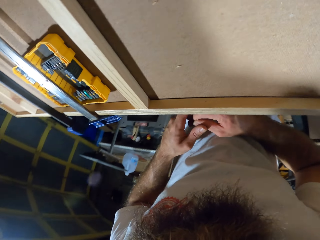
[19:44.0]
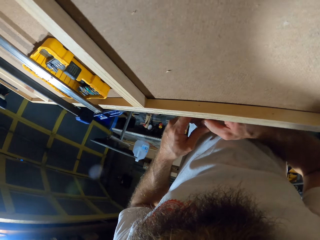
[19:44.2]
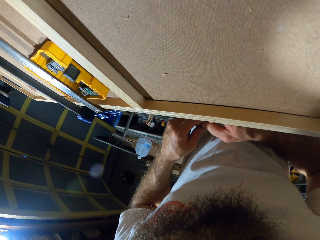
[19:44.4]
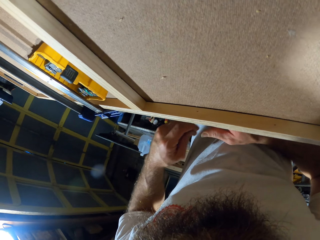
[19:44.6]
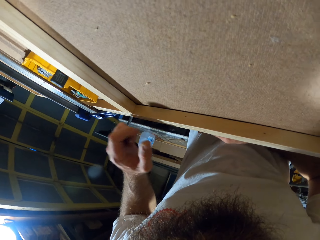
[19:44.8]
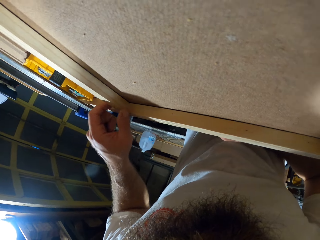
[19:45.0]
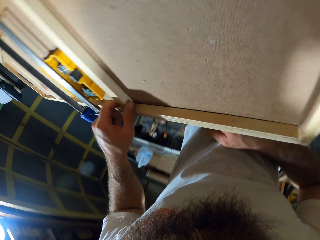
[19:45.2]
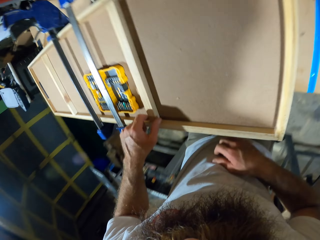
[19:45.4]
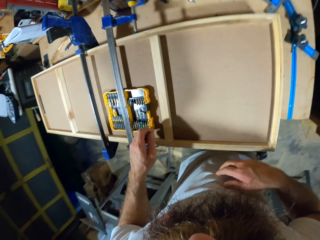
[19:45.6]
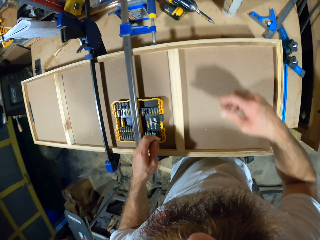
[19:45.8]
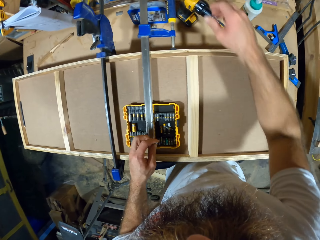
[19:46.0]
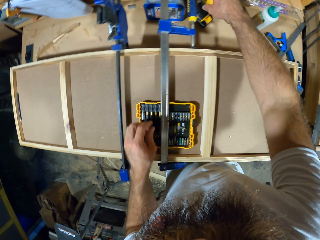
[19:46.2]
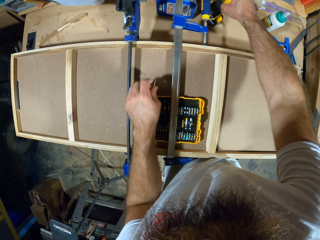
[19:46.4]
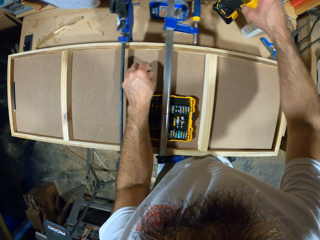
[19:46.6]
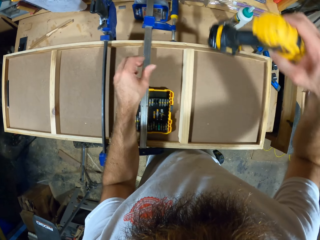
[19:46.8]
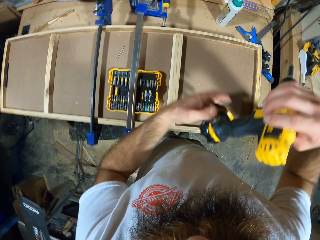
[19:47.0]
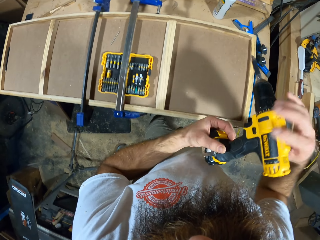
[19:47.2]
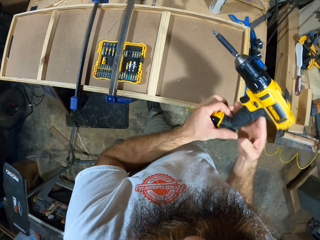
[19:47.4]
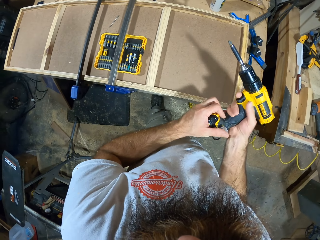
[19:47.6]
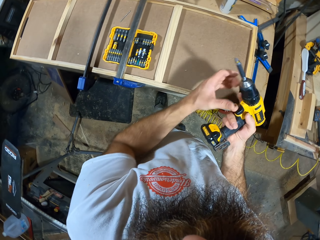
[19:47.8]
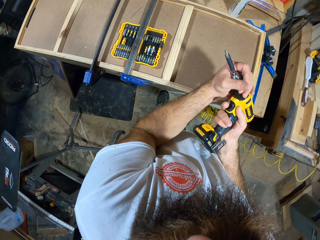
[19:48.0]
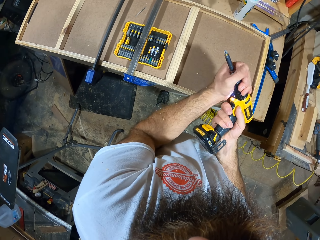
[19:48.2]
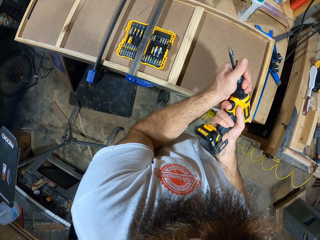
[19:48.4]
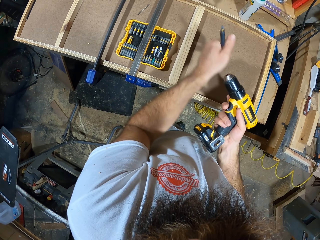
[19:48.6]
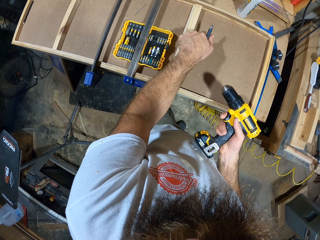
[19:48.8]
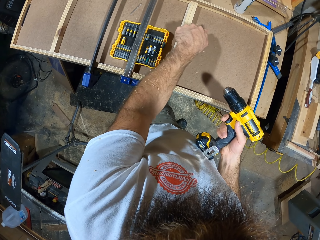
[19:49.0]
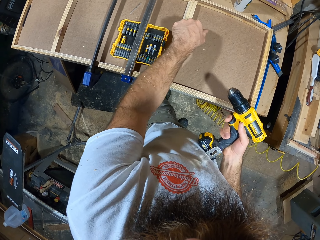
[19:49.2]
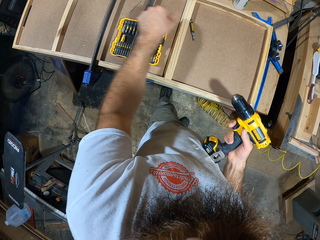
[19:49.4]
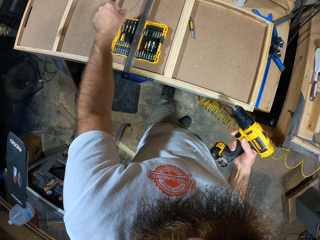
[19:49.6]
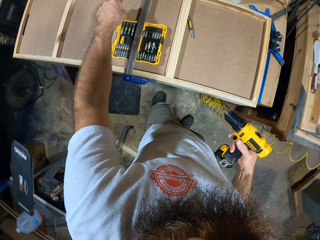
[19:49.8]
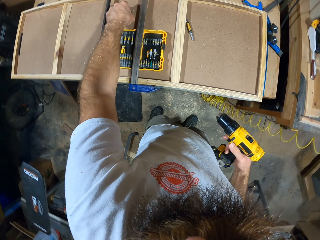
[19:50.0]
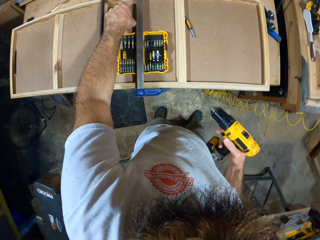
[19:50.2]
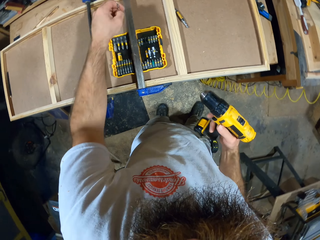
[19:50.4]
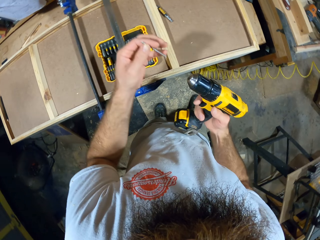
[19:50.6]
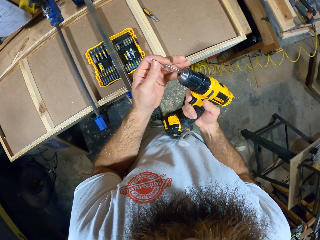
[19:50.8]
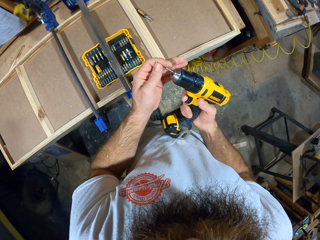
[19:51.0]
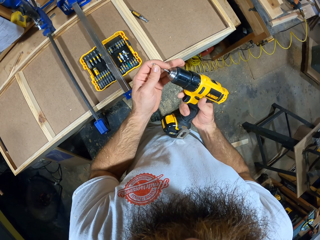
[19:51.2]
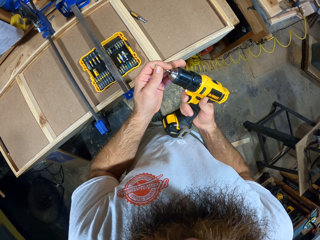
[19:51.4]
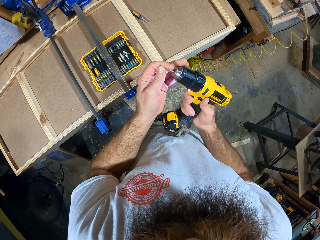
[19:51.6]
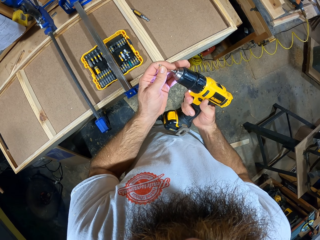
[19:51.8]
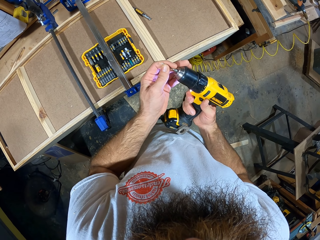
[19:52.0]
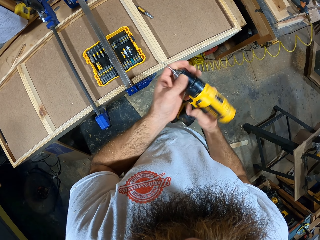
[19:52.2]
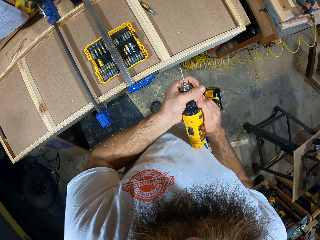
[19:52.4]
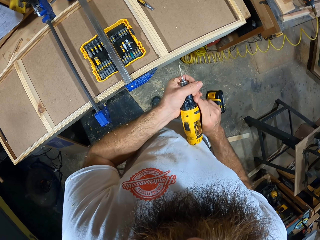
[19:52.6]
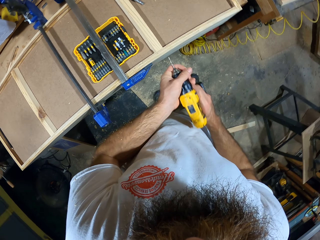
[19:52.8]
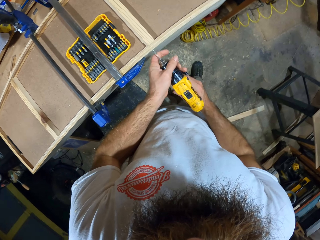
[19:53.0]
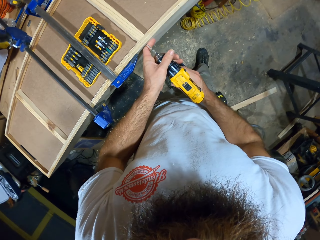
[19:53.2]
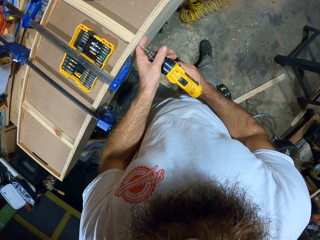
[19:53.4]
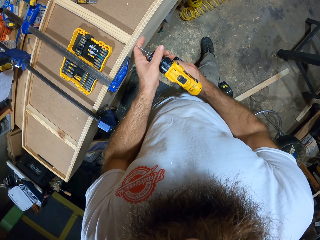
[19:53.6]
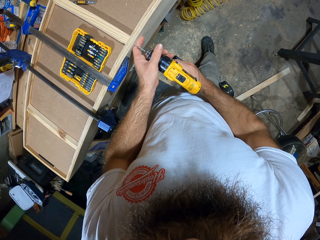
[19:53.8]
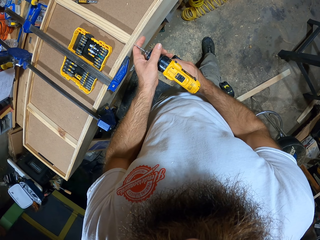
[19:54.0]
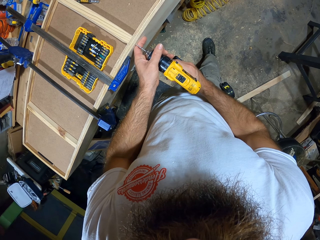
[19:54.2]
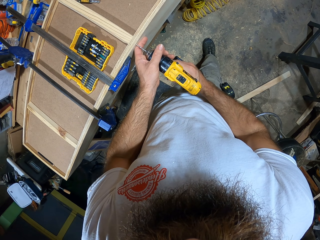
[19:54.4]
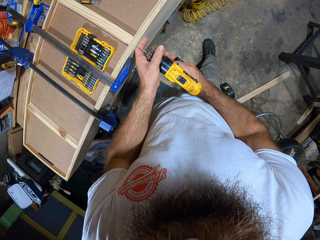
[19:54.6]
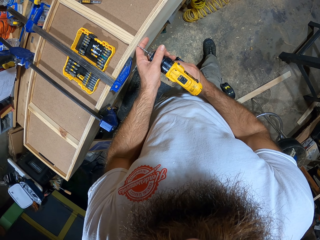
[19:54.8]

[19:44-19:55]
The camera wearer moves the nail or screw. He touches the woodwork with his left hand. He picks up the drill gun from the table with his right hand. He drops the screw on the woodwork with his left hand. He holds the drill gun with both hands. He unscrews the drill of the drill gun with his left hand. He drops the drill of the drill gun on the woodwork with his left hand. He picks up the drill from the woodwork with his left hand. He puts the drill in his left hand on the drill gun in his right hand. He places the drill gun on the woodwork with both hands. He fixes the timber.

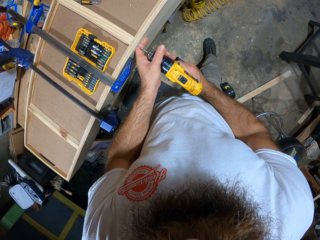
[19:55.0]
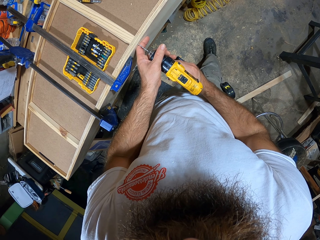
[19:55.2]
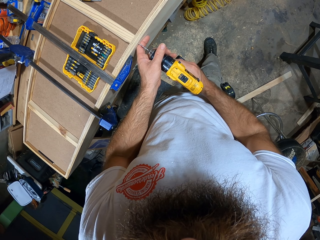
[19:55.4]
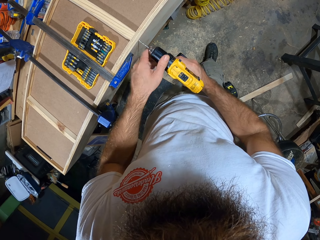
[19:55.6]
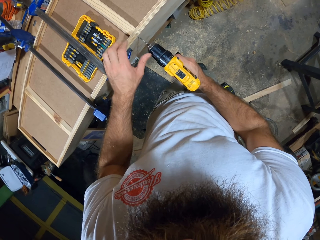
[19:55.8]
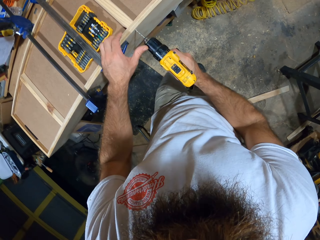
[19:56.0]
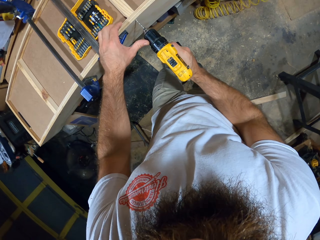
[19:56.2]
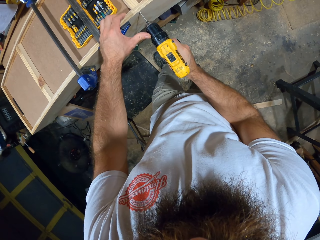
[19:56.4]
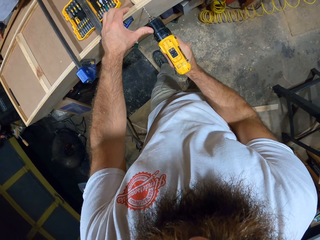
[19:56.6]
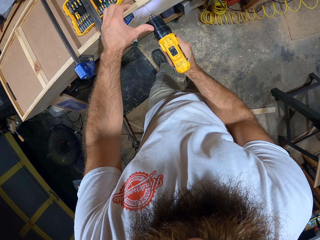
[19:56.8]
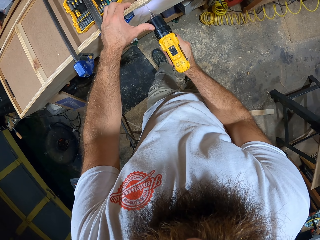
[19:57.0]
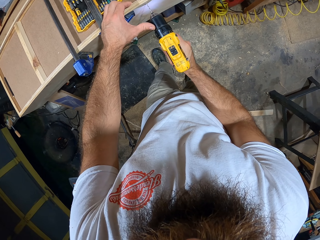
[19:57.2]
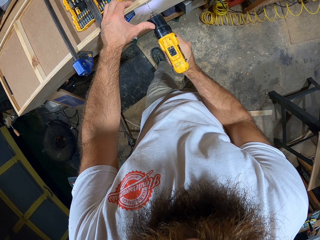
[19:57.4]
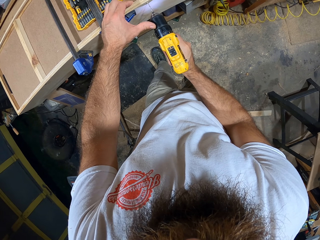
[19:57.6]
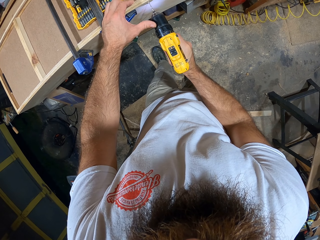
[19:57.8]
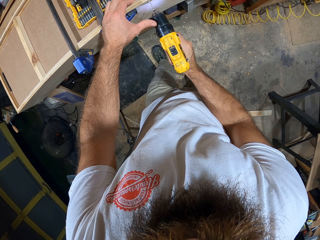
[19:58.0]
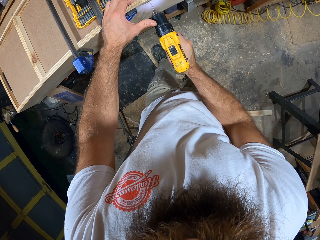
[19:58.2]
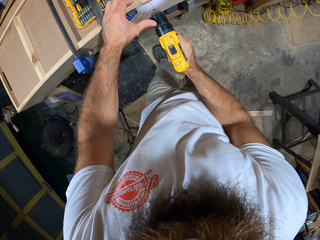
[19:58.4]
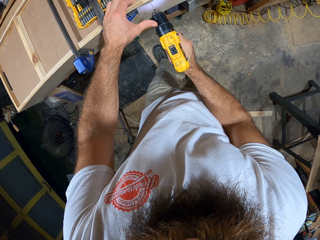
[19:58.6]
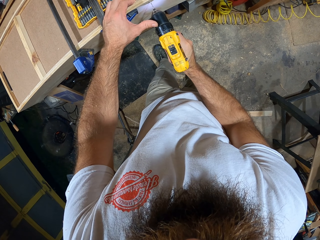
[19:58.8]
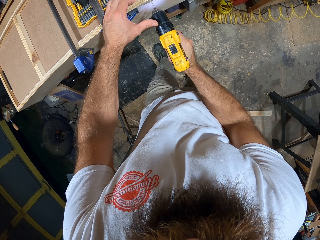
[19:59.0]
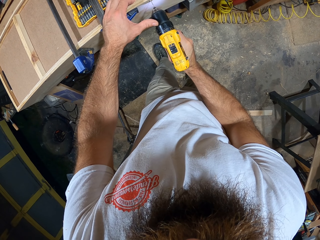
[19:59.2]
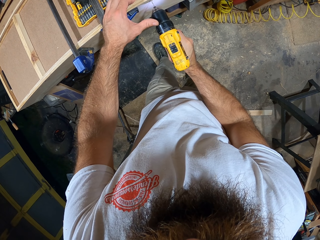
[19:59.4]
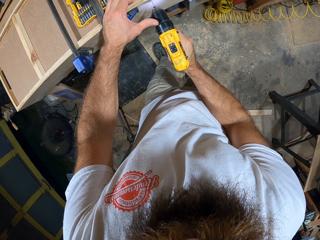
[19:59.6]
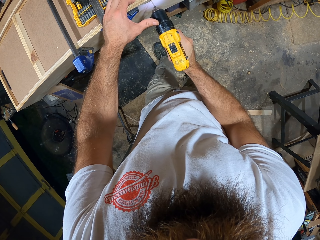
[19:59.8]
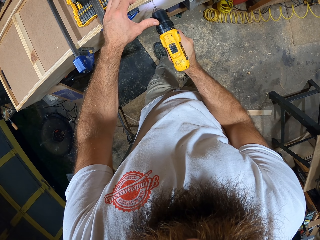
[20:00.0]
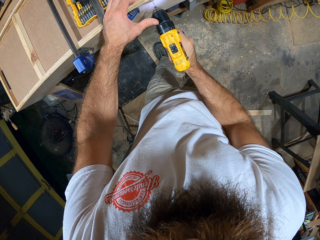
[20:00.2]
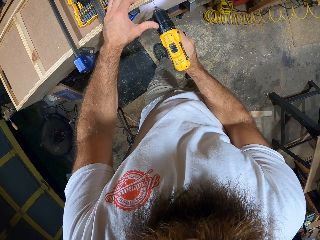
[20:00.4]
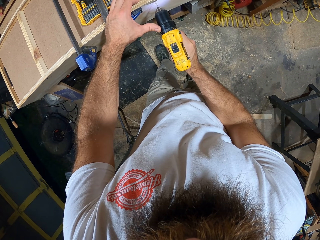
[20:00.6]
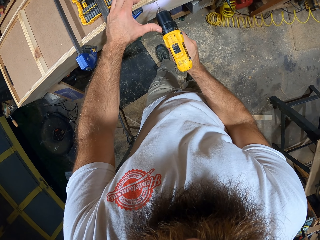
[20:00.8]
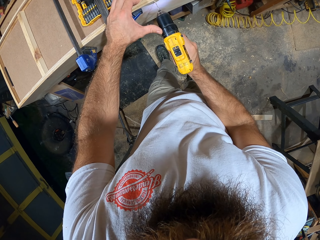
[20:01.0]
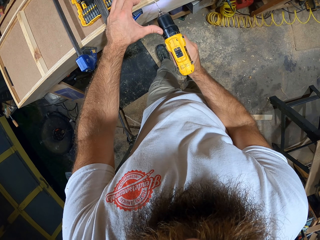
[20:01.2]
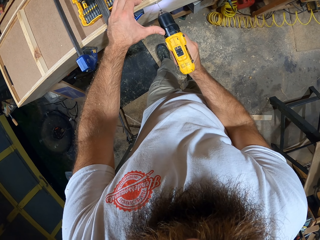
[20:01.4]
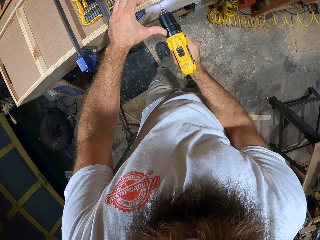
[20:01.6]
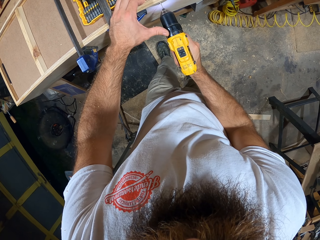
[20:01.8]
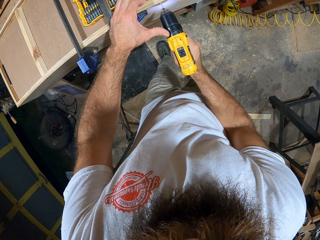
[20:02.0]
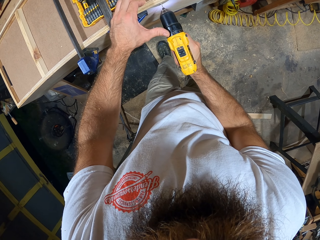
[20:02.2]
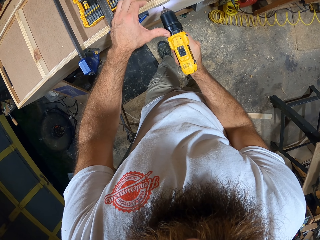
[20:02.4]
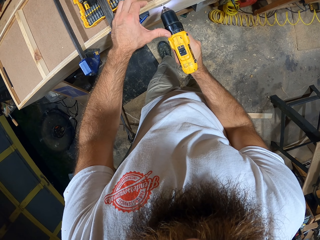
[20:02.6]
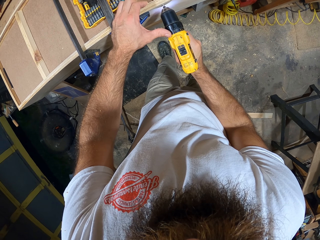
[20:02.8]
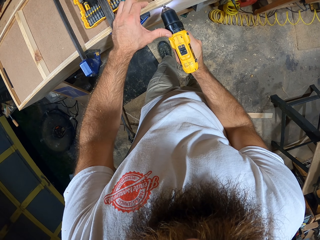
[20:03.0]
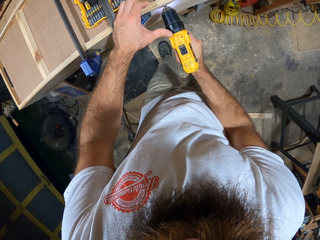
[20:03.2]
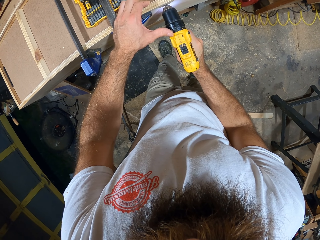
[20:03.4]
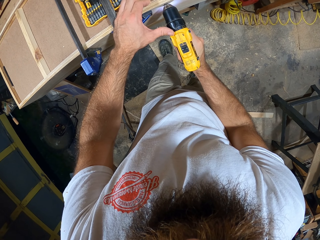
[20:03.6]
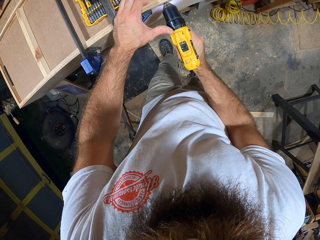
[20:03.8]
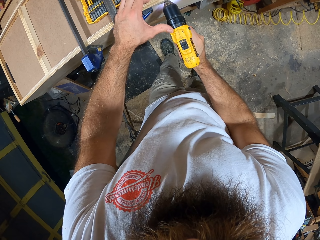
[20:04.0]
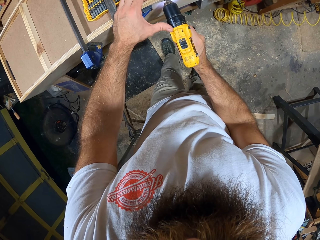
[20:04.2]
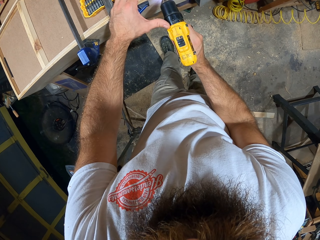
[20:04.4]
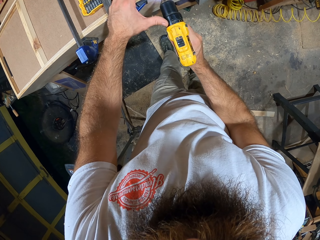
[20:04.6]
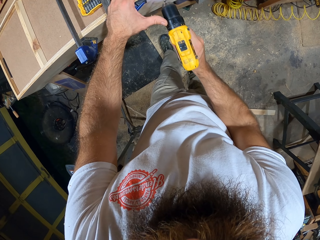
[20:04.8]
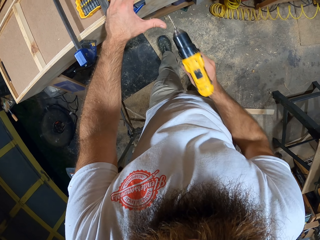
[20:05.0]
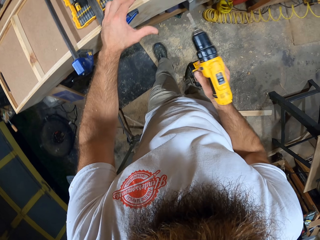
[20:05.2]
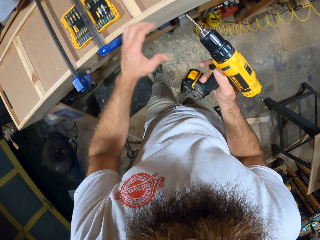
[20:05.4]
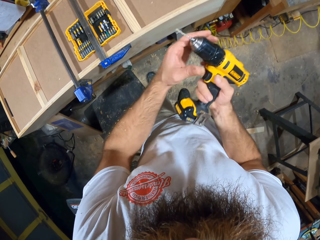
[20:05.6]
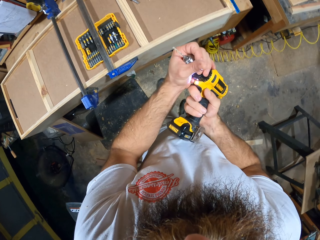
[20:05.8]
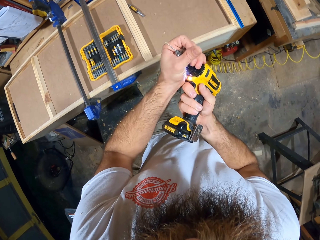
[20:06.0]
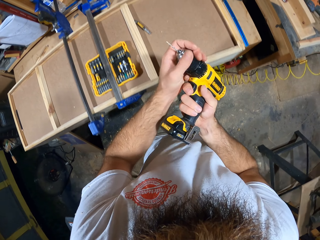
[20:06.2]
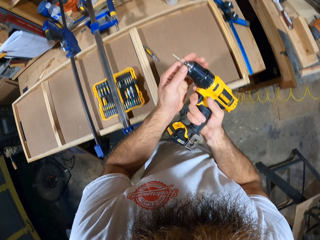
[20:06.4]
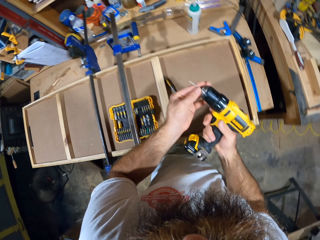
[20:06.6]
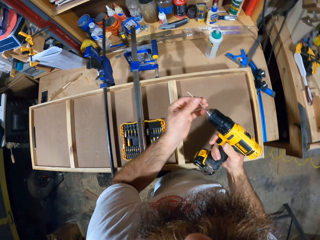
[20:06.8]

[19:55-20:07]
The camera wearer holds the woodwork with his left hand. He drills on the woodwork with the drill gun in his right hand. He unscrews the drill of the drill gun with his left hand. He holds the nail gun.
